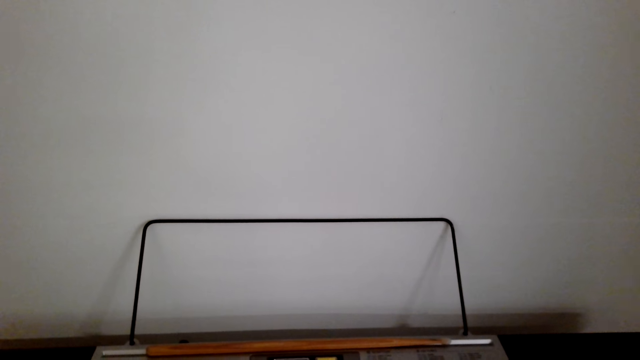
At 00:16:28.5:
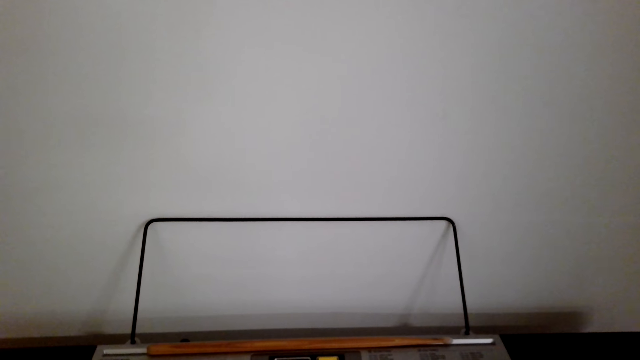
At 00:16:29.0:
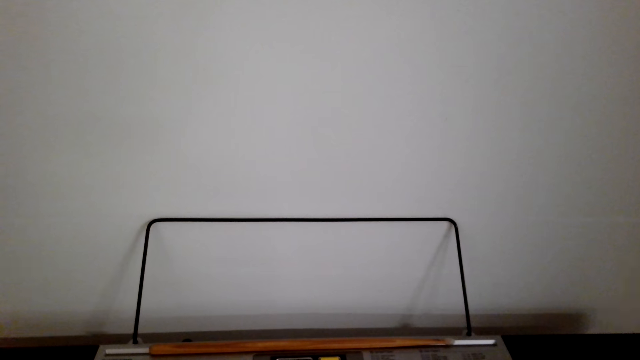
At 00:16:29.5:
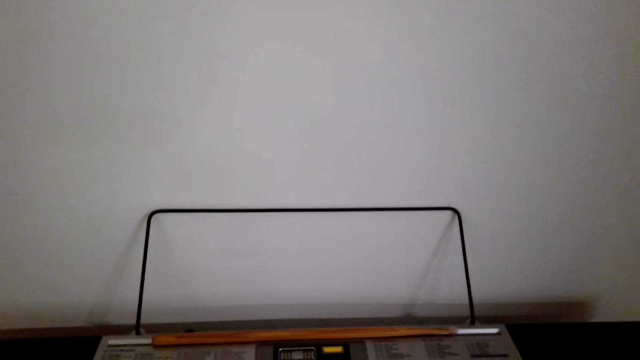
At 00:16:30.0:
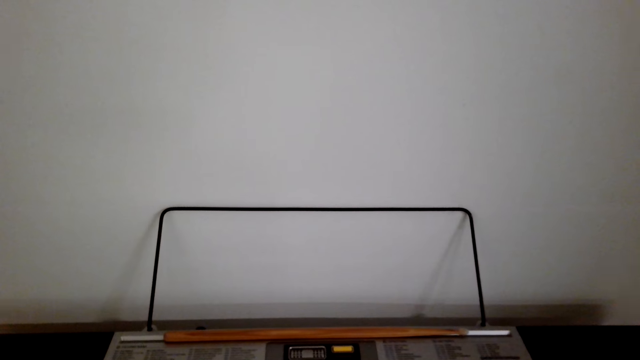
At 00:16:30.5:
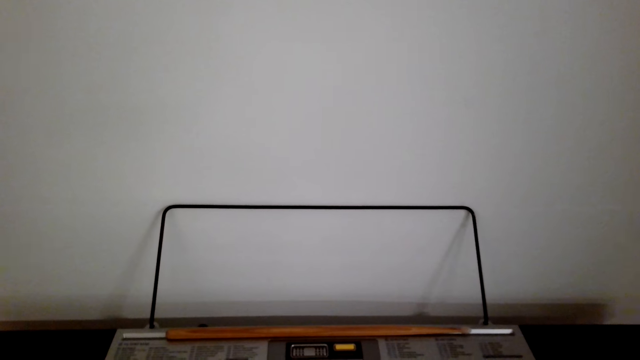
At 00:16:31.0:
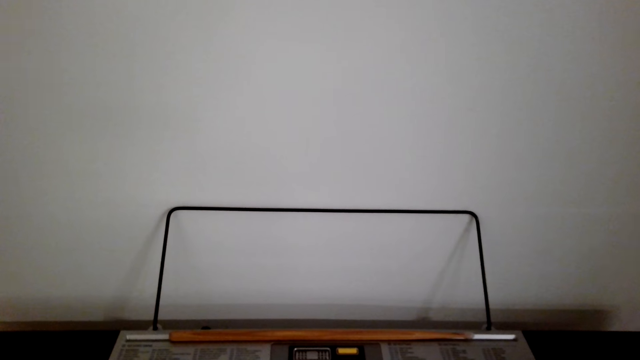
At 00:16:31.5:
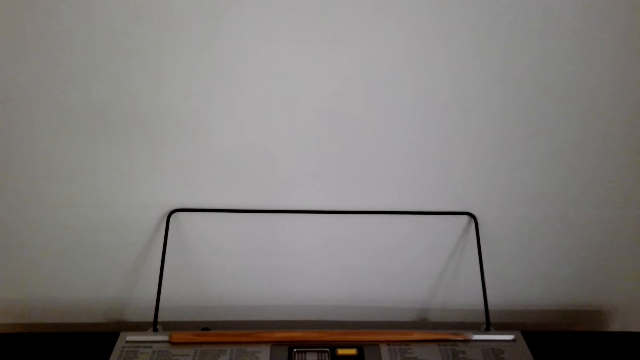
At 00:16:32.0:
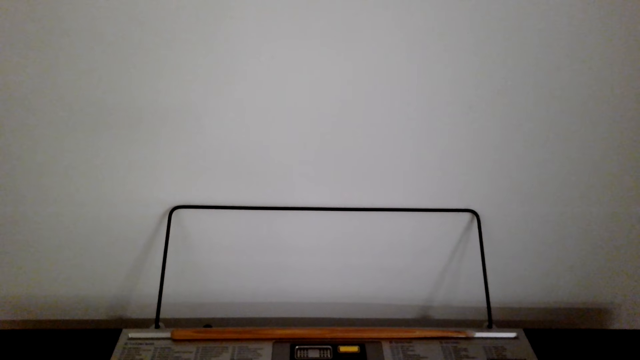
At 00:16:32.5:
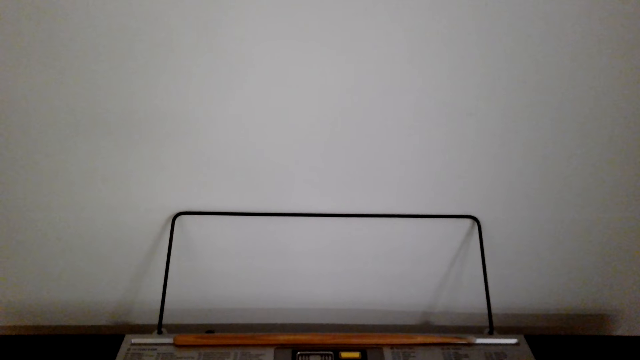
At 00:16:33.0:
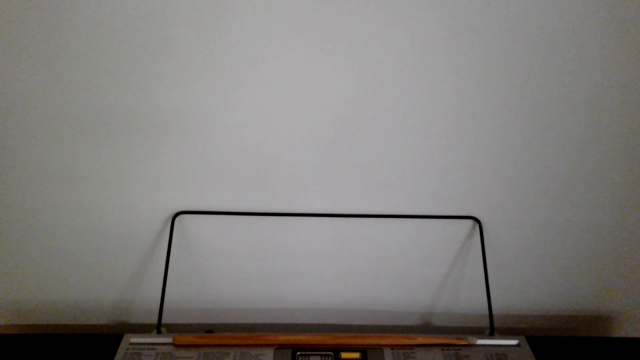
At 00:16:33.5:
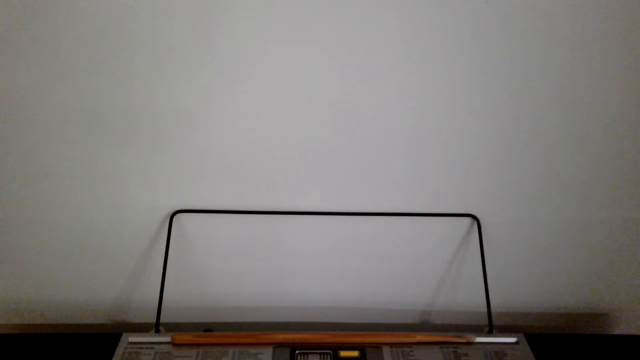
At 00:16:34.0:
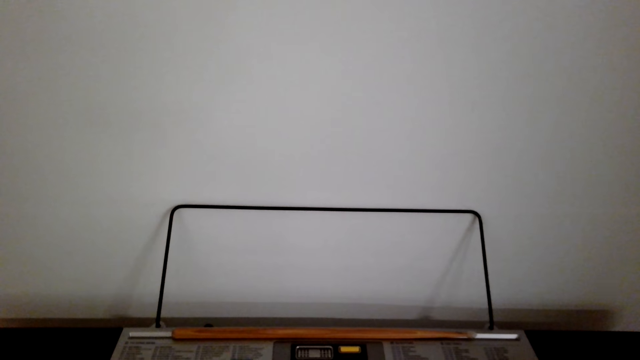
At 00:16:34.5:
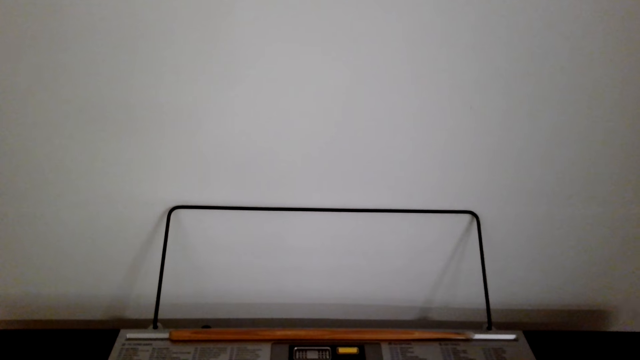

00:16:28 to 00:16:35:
The camera wearer plays the piano.

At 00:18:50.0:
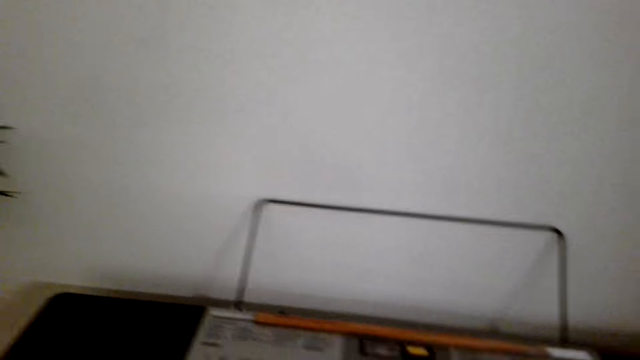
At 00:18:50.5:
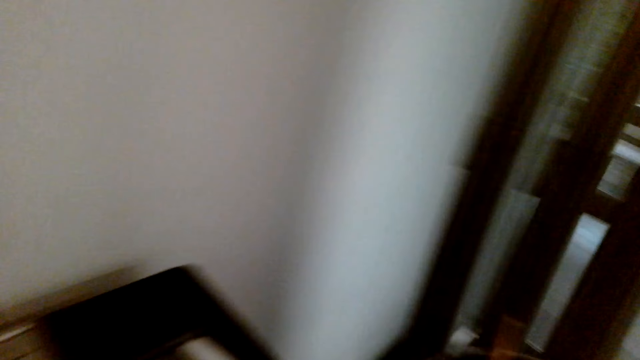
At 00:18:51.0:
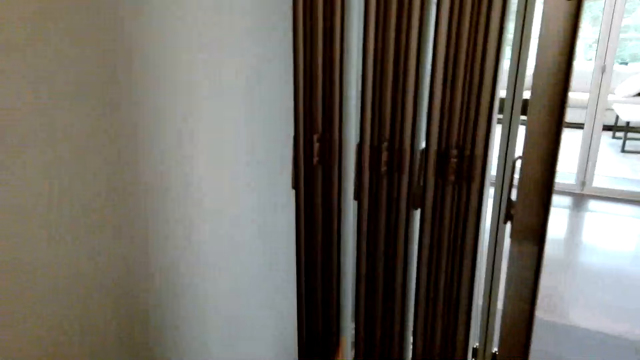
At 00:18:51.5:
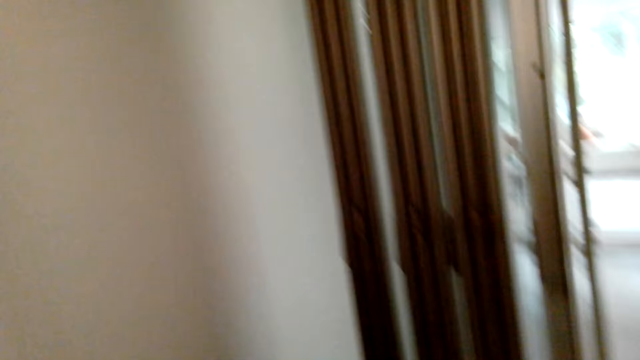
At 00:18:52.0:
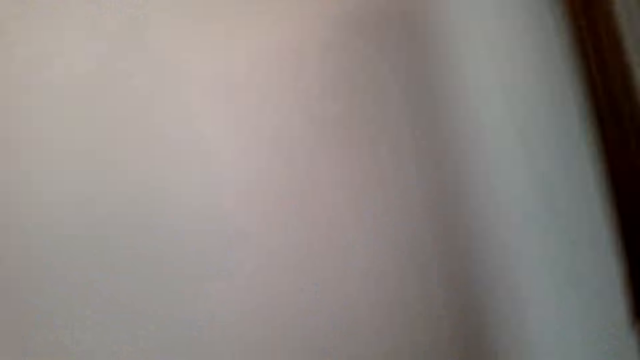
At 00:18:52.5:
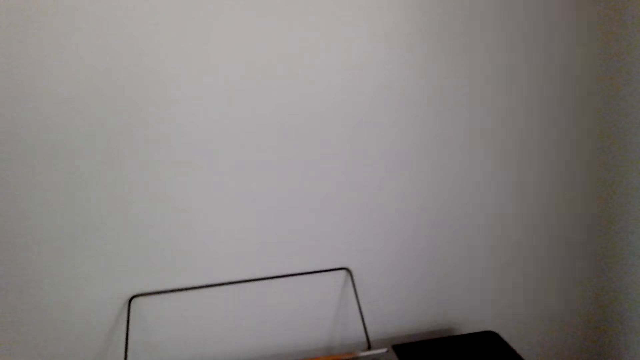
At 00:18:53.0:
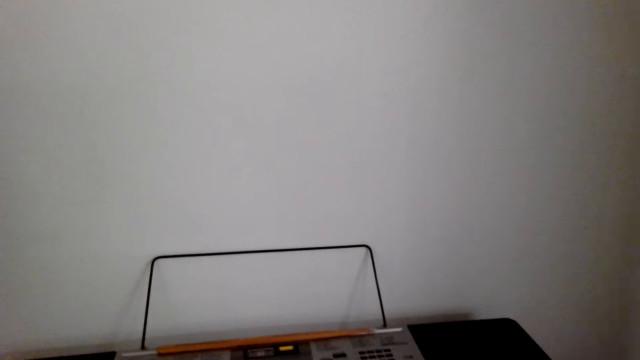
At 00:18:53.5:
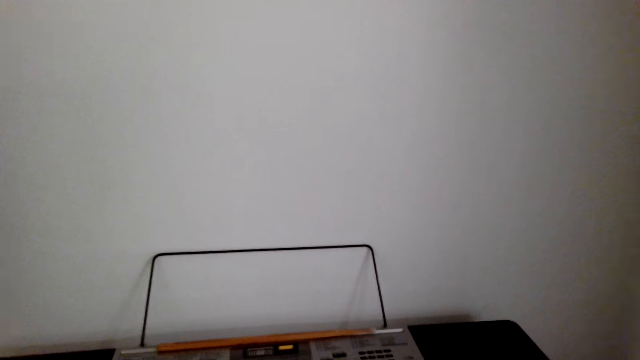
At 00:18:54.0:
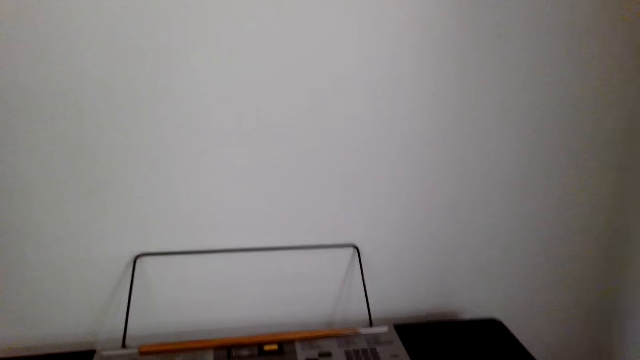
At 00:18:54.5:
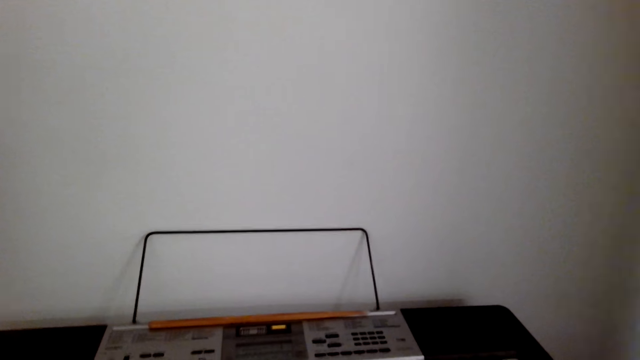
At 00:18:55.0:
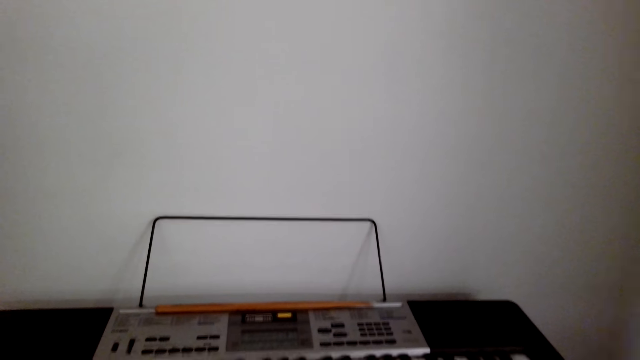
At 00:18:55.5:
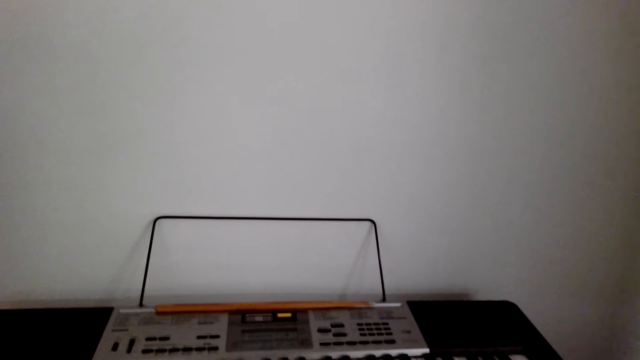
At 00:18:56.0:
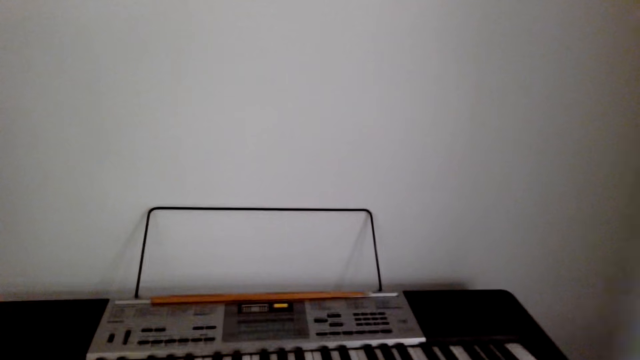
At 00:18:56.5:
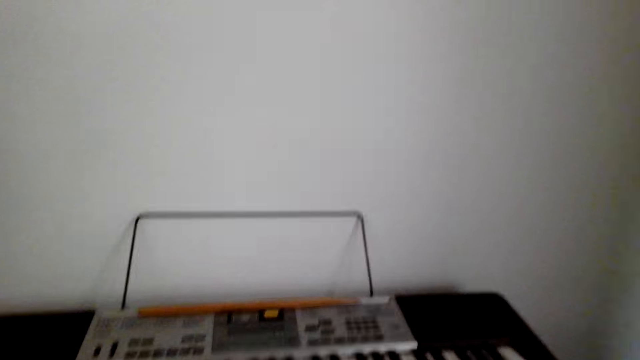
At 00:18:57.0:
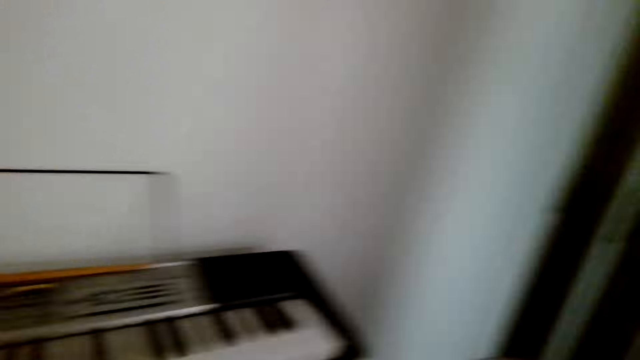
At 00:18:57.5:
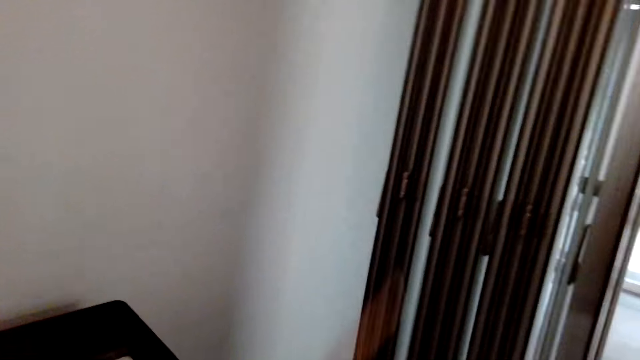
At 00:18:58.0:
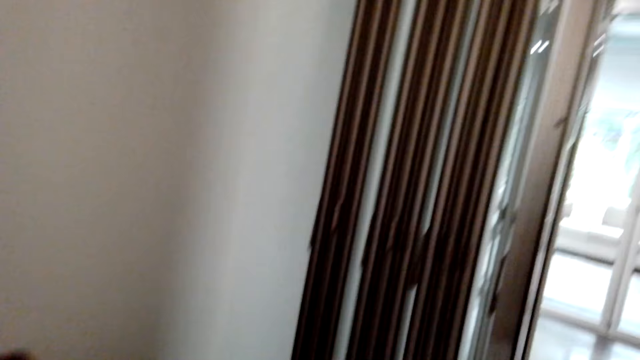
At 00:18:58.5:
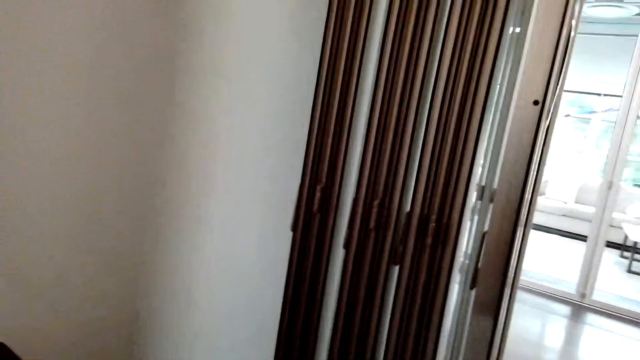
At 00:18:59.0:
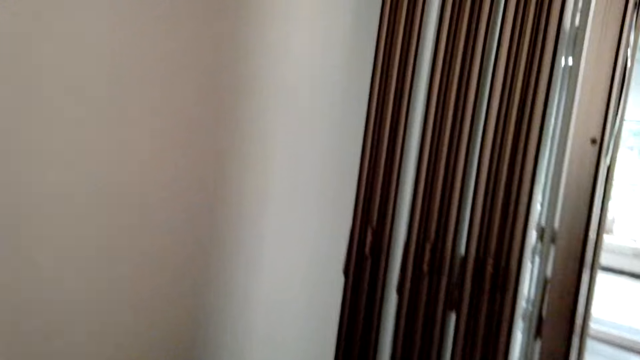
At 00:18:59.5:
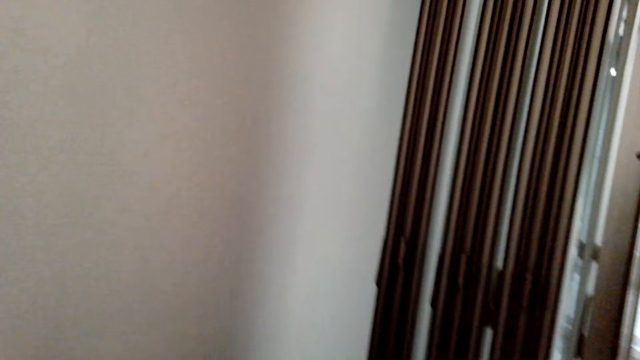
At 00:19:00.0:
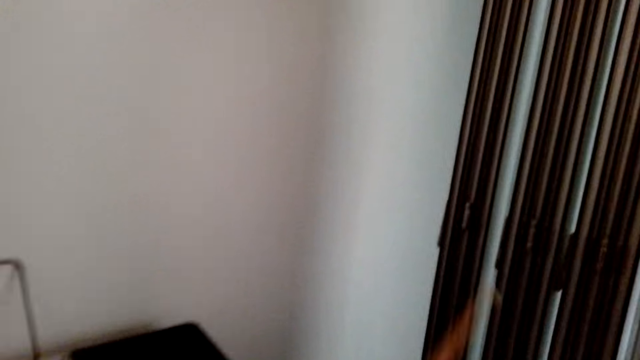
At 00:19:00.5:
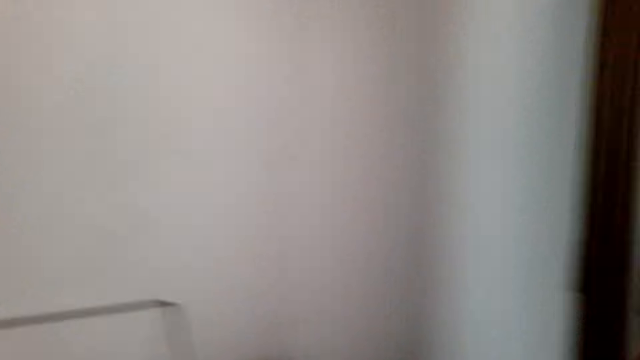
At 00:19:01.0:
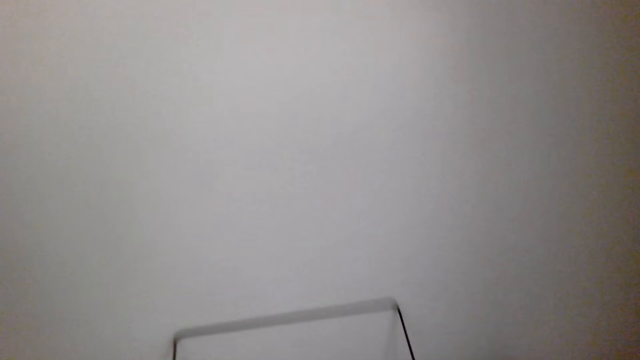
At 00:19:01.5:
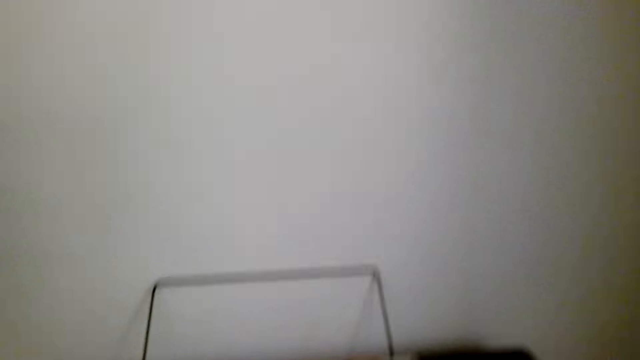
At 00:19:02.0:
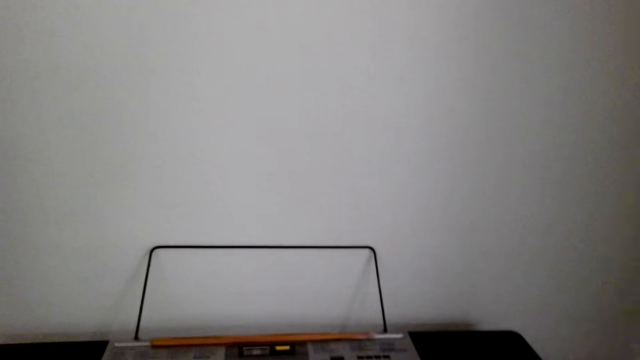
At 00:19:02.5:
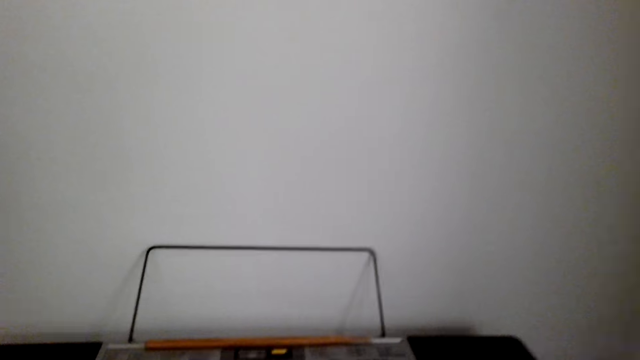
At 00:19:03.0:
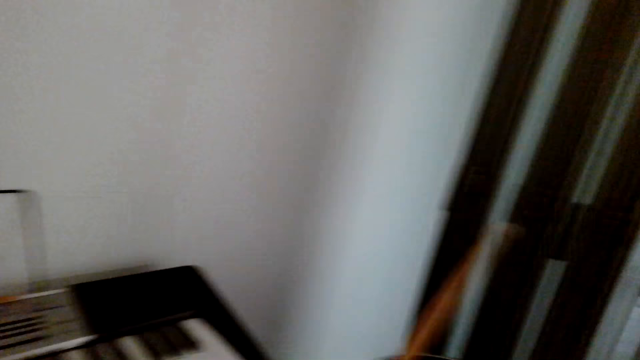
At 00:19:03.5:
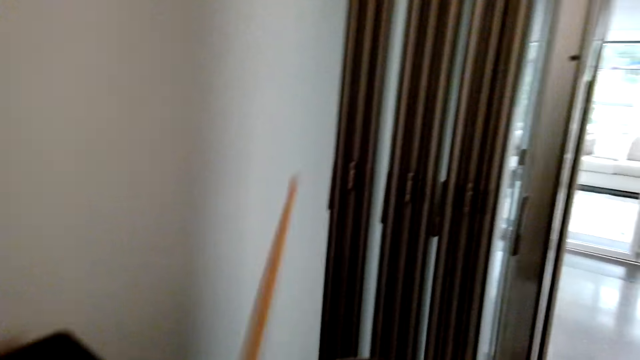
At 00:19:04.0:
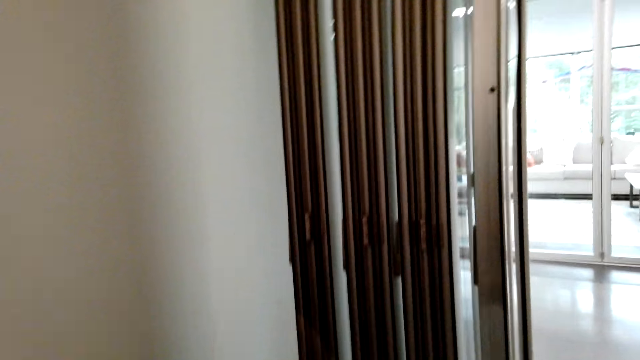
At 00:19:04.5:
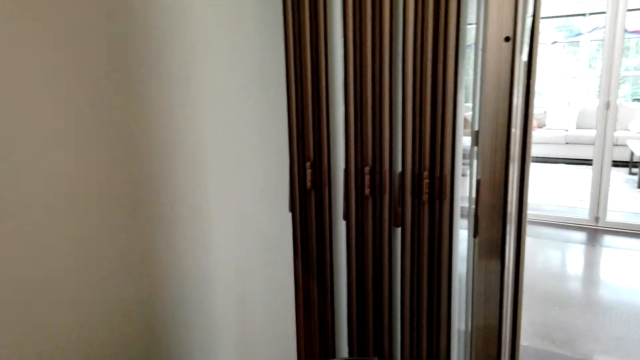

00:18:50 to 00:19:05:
The camera wearer turns around. They play the piano. They play the drum with the drum sticks.
